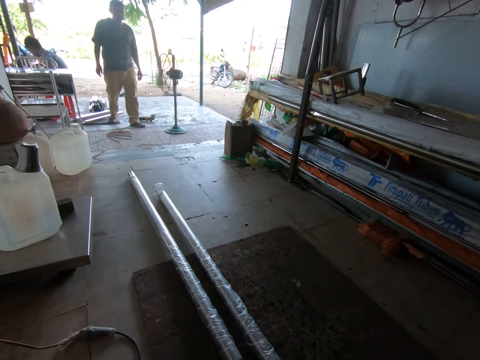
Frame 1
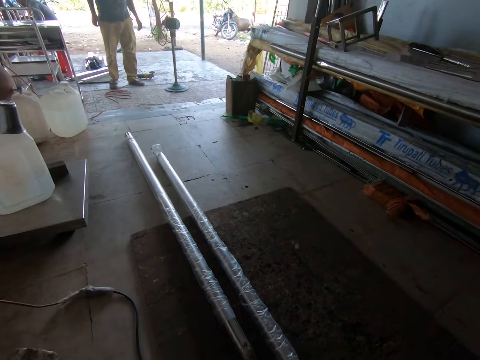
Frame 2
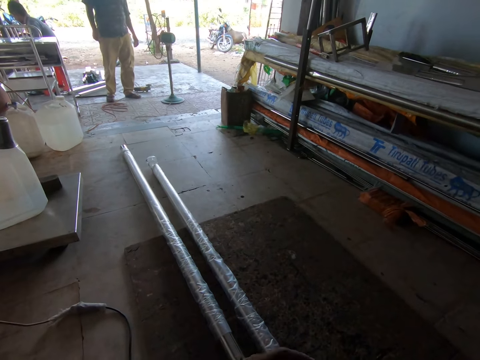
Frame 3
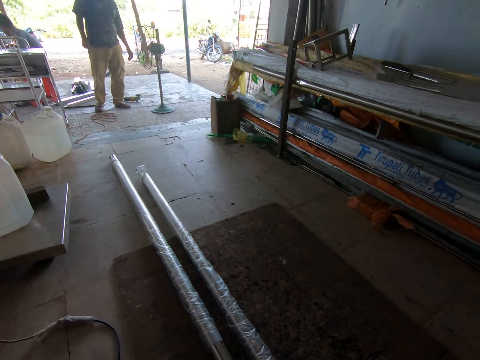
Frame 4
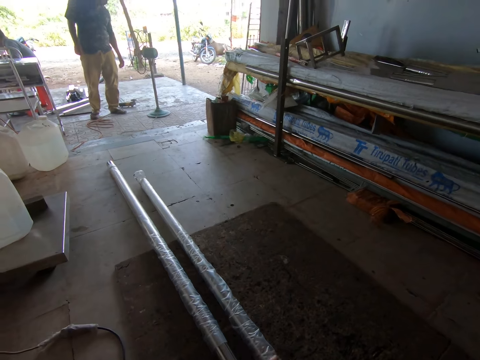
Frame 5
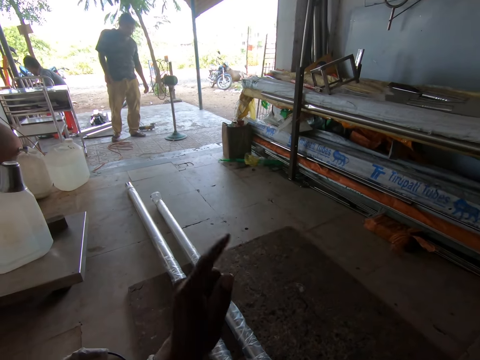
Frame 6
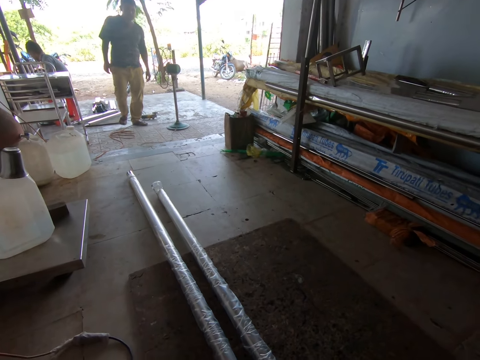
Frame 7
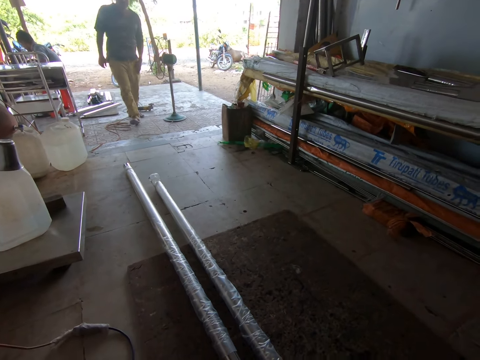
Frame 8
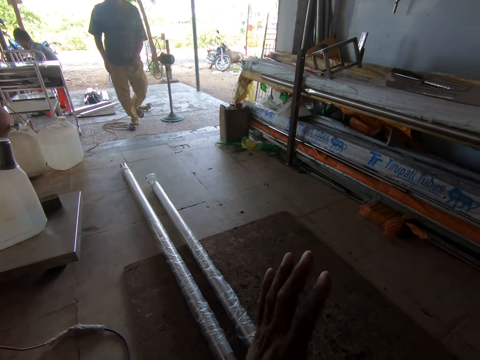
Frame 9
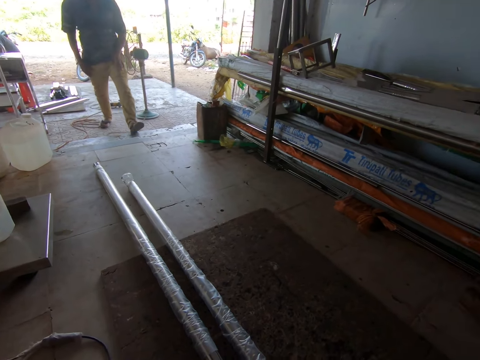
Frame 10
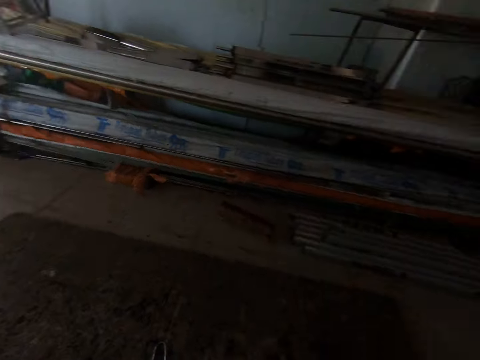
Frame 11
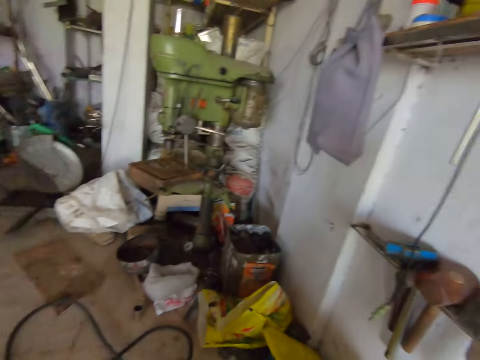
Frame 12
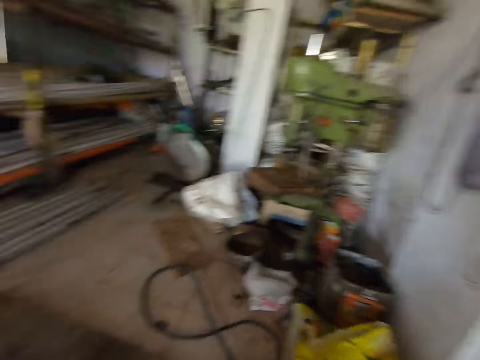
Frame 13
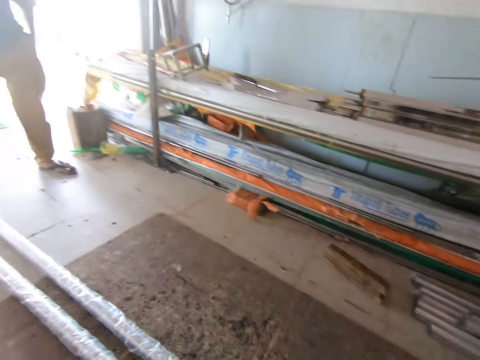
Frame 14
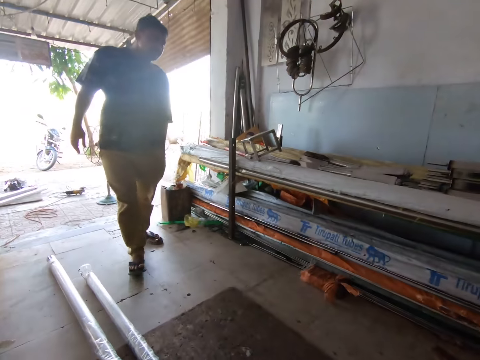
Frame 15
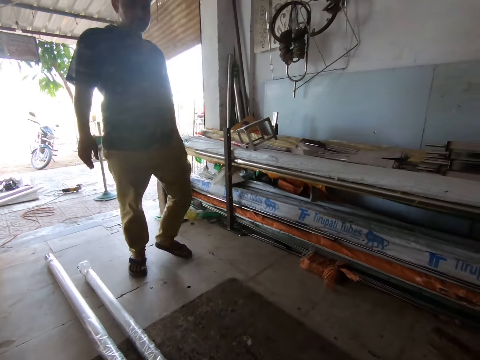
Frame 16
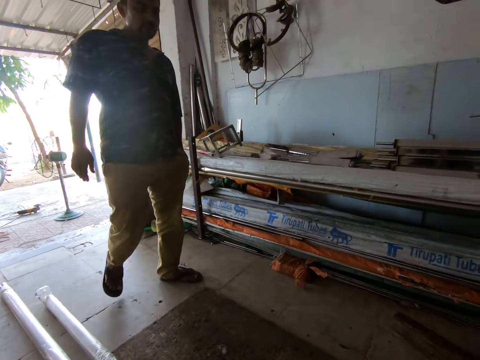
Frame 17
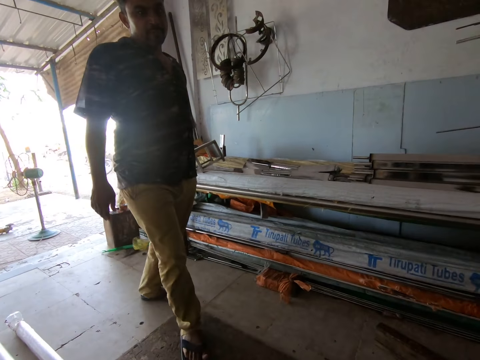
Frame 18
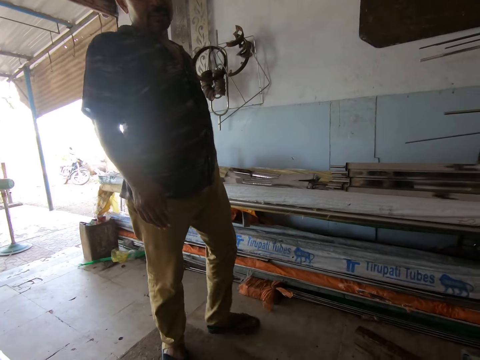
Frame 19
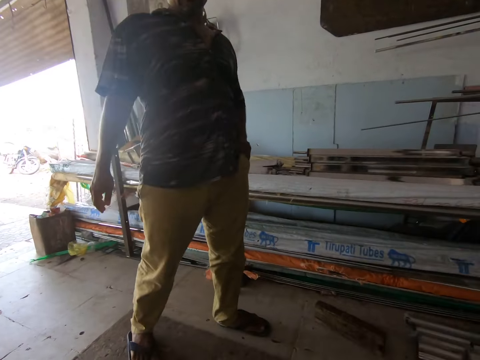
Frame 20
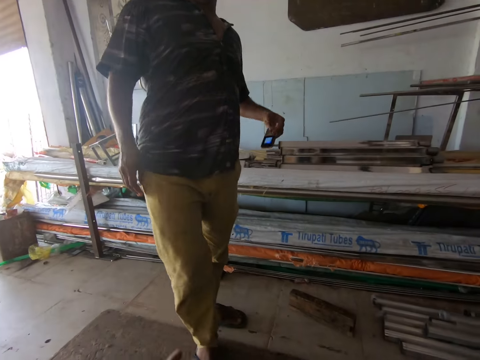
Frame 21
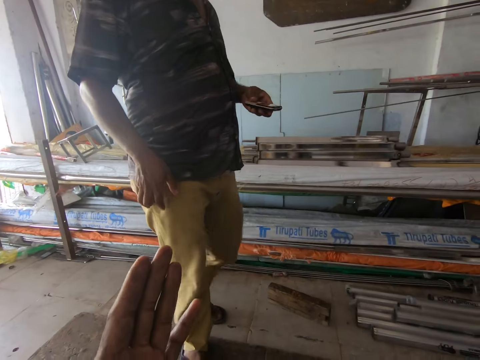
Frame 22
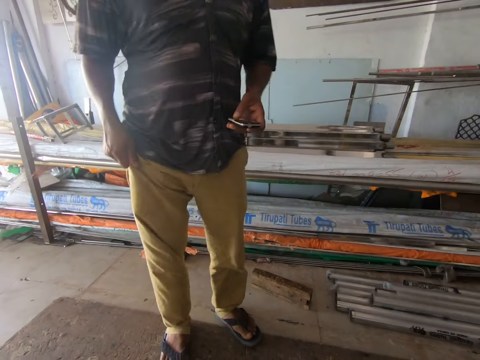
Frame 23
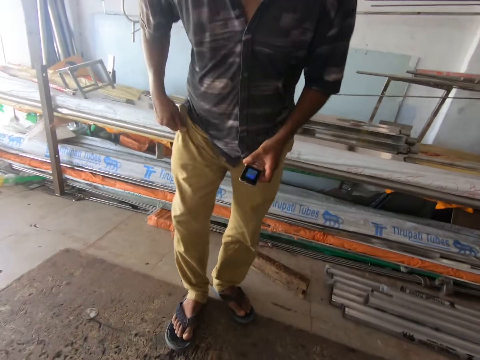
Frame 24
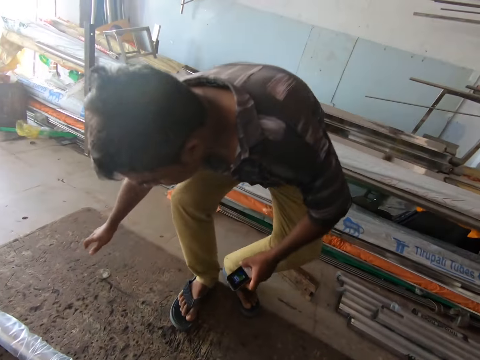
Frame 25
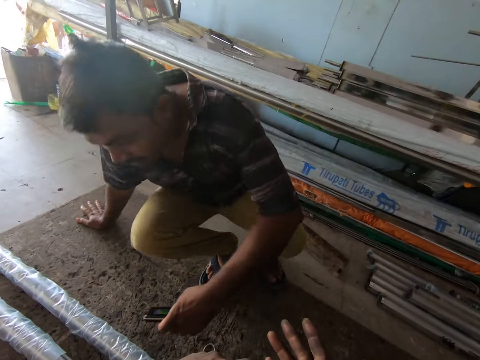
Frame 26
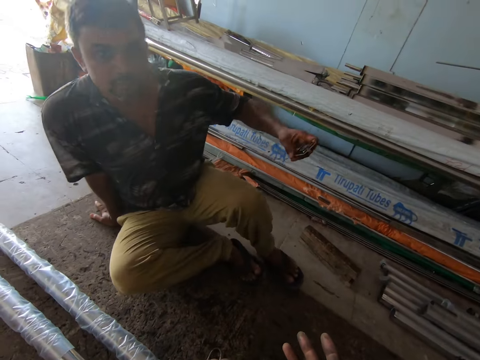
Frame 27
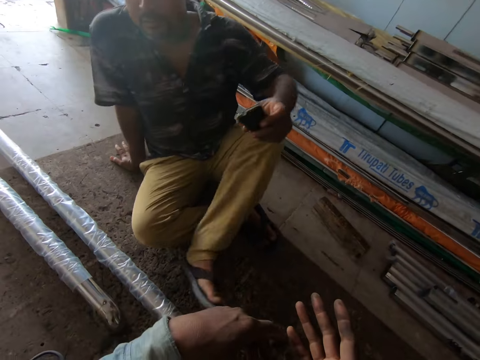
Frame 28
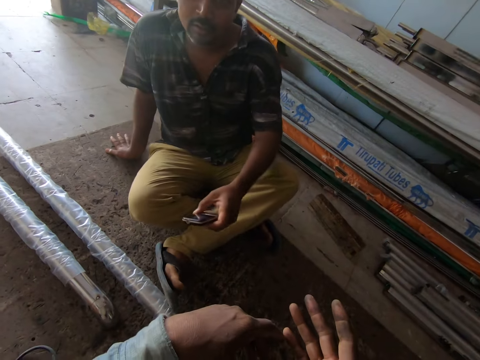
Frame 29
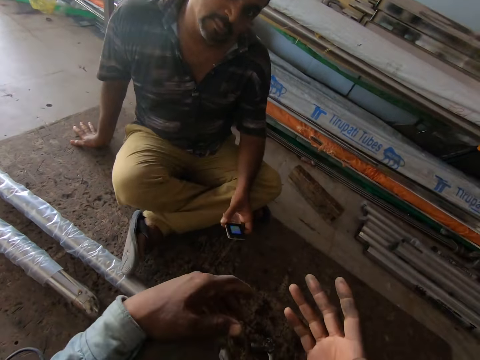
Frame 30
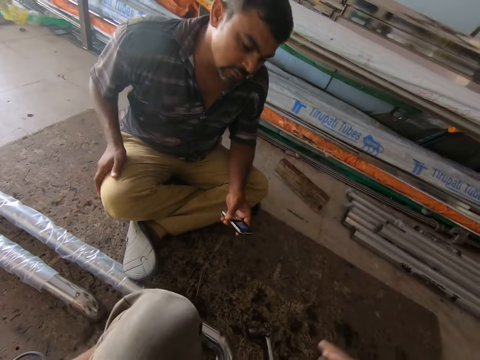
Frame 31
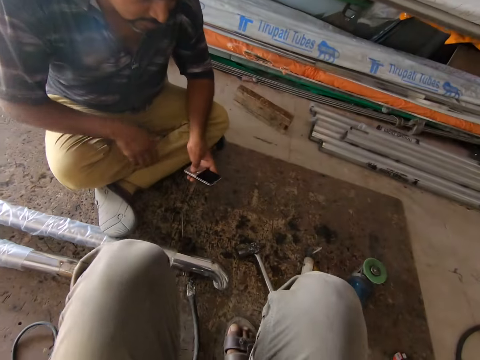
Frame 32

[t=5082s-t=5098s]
The camera wearer moves the hand. The man walks into the workshop. The camera wearer looks around. The man picks a phone from his left pocket with his left hand. He operates the phone with his left hand. The camera wearer moves the hand. The man sits on the floor.

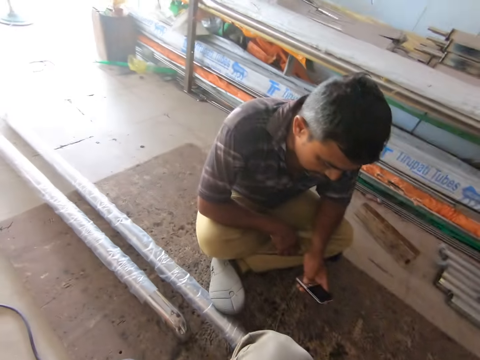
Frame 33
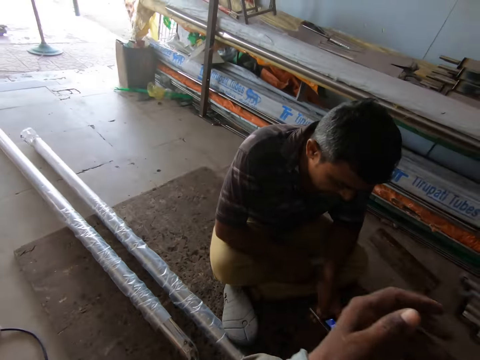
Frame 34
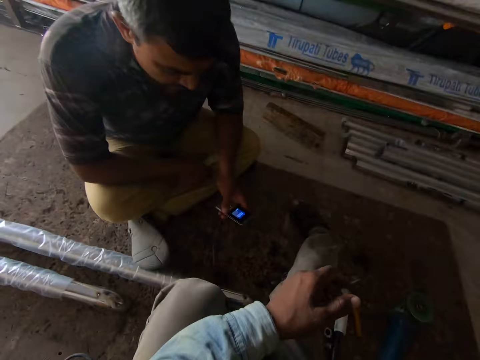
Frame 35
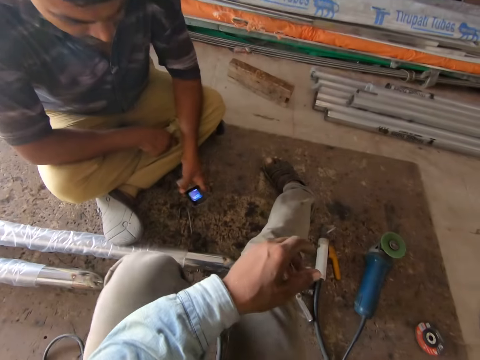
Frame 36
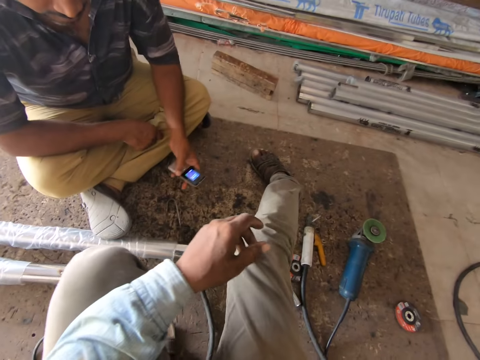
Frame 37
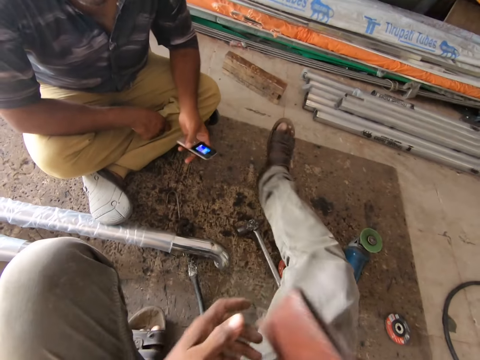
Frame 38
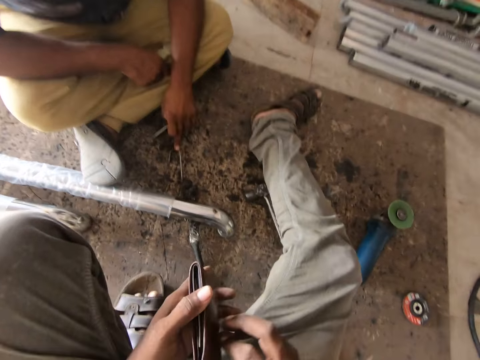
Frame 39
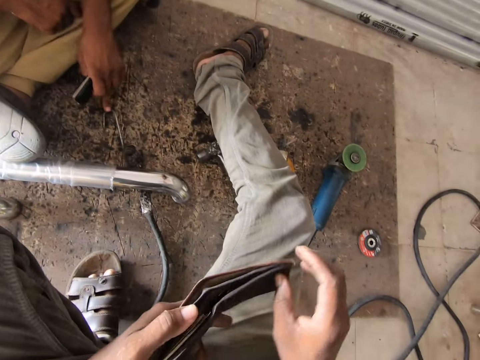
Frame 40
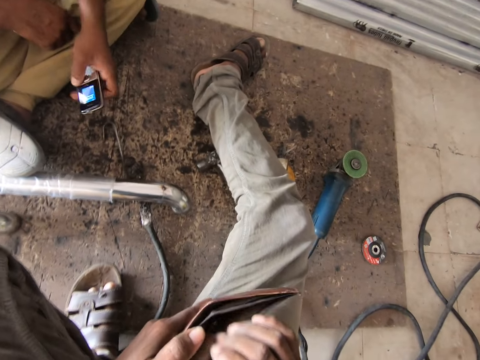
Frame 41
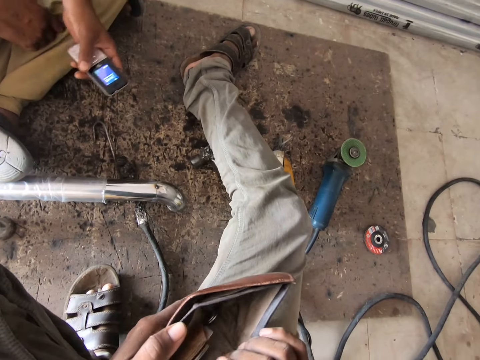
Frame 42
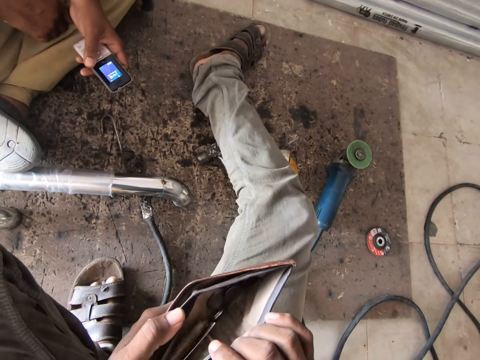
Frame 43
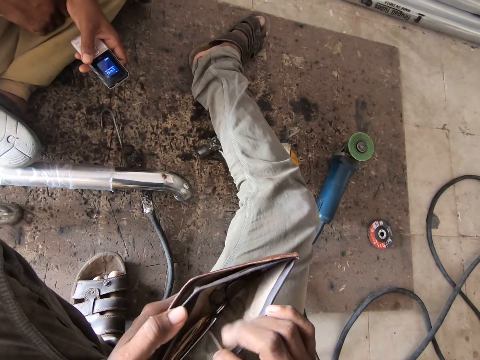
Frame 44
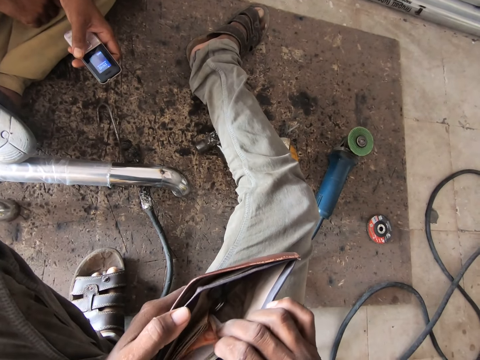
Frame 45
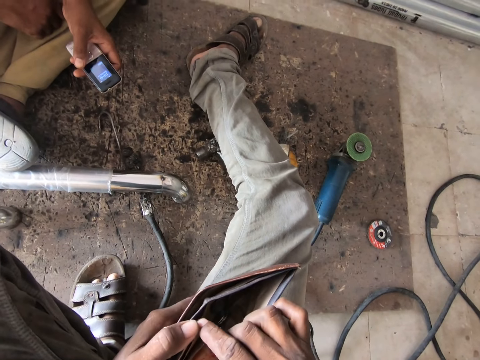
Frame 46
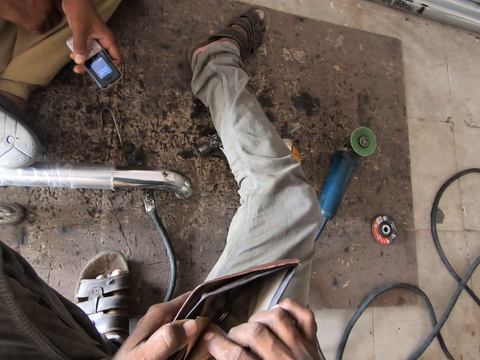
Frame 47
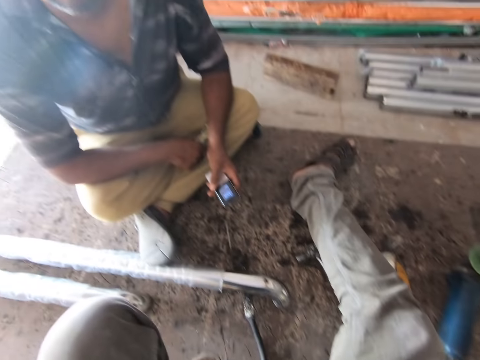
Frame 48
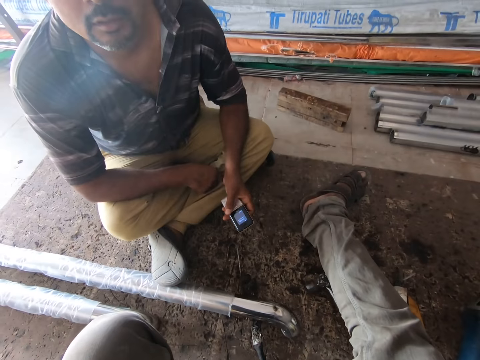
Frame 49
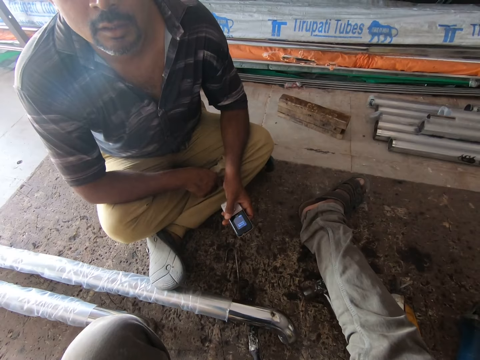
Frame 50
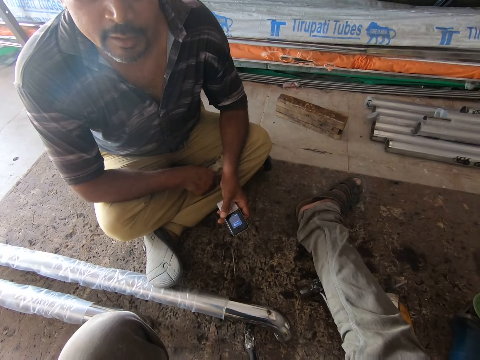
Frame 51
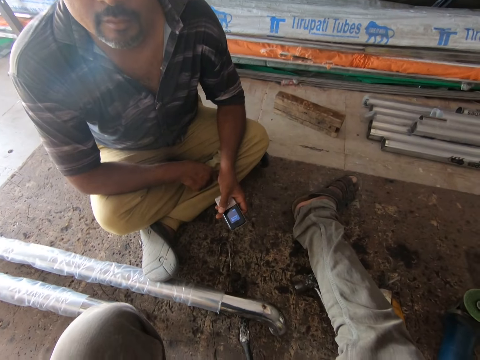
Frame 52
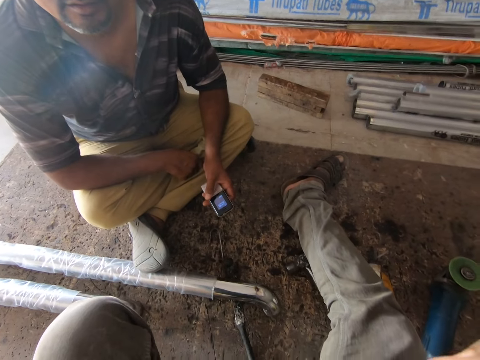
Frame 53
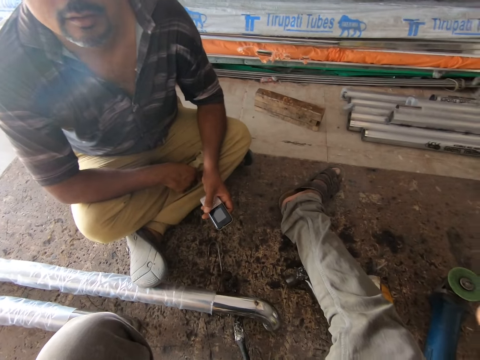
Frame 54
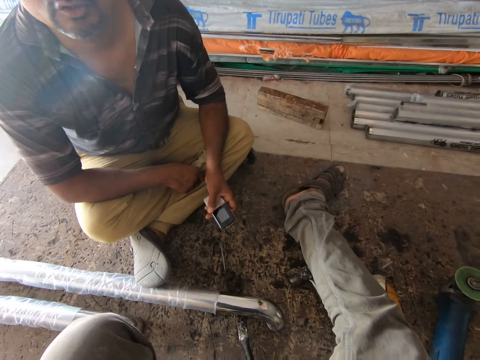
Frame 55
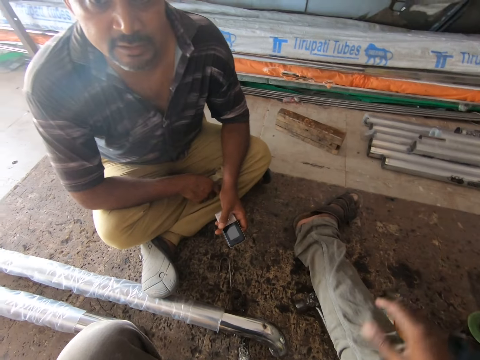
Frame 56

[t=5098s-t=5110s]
The camera wearer takes out the wallet. He holds the wallet with both hands. He opens the wallet with his right hand. He touches some cash in the wallet with his right hand.
